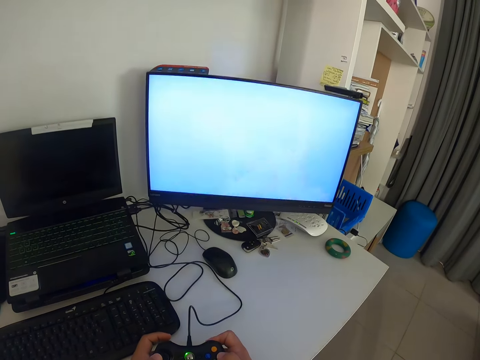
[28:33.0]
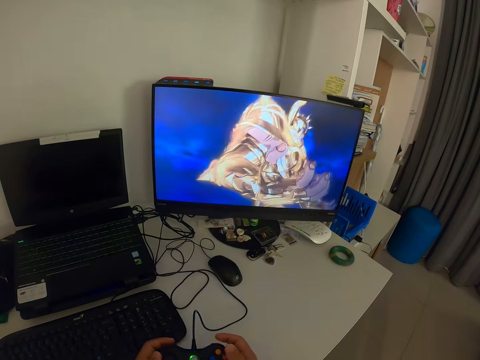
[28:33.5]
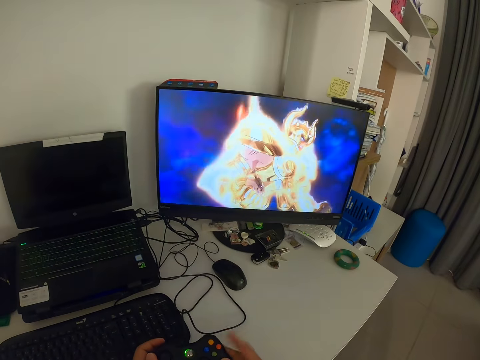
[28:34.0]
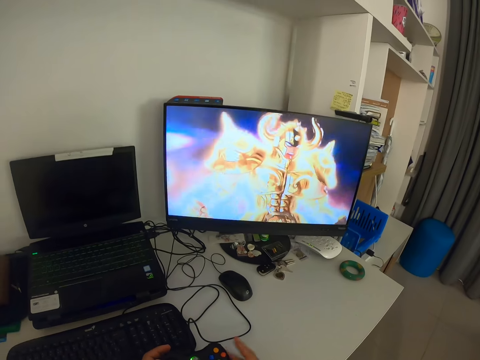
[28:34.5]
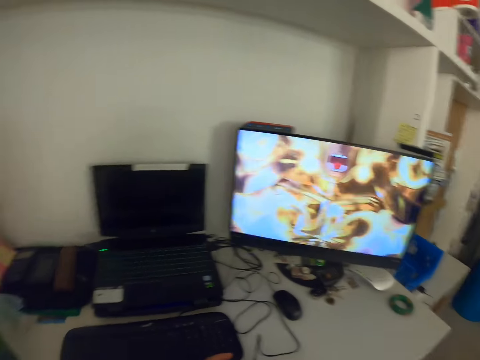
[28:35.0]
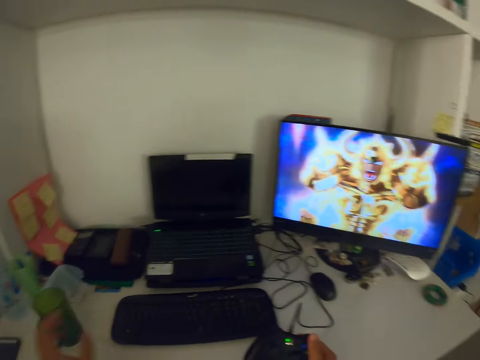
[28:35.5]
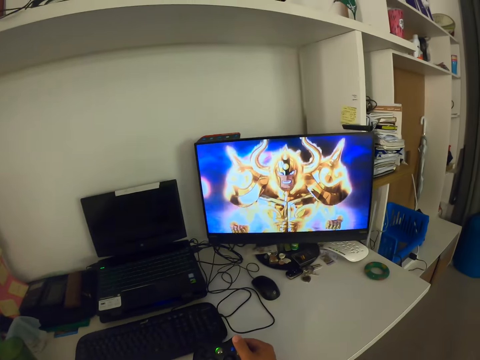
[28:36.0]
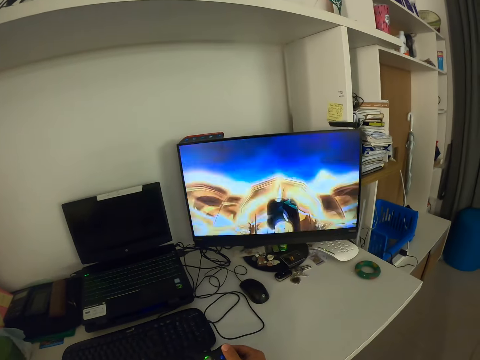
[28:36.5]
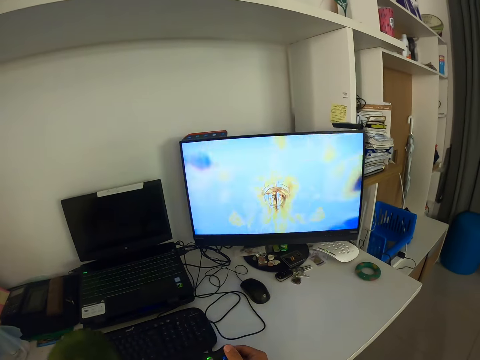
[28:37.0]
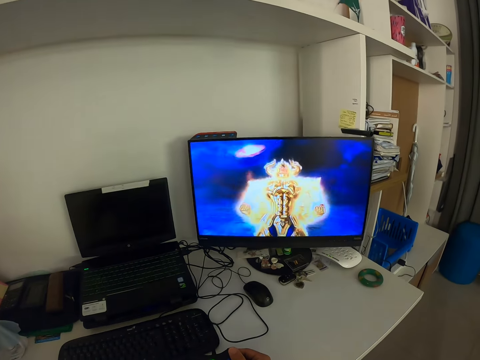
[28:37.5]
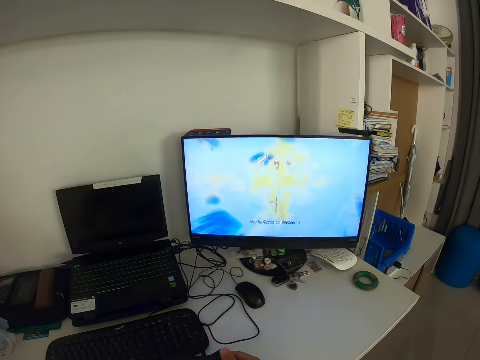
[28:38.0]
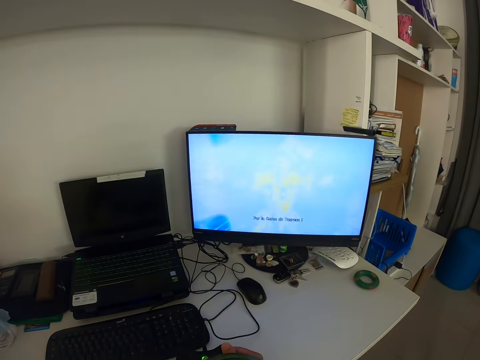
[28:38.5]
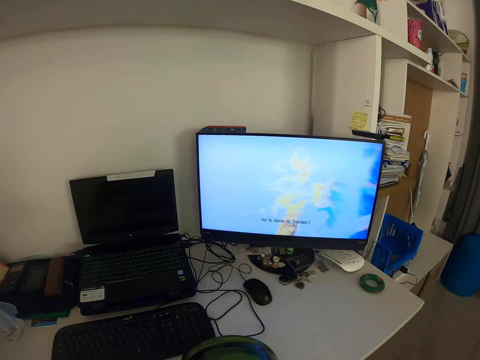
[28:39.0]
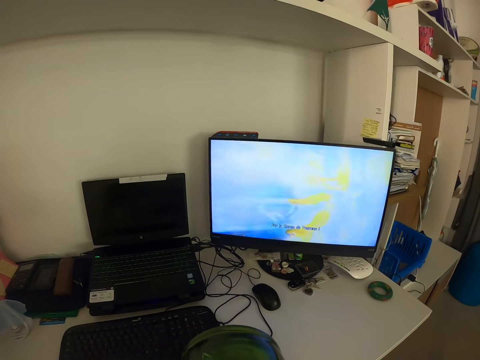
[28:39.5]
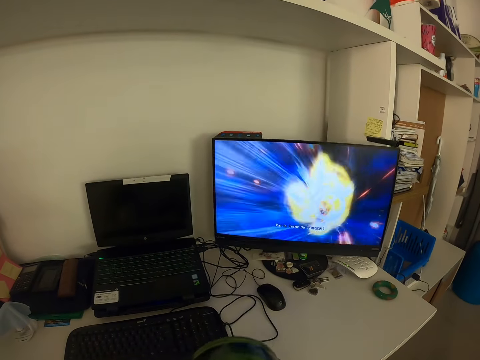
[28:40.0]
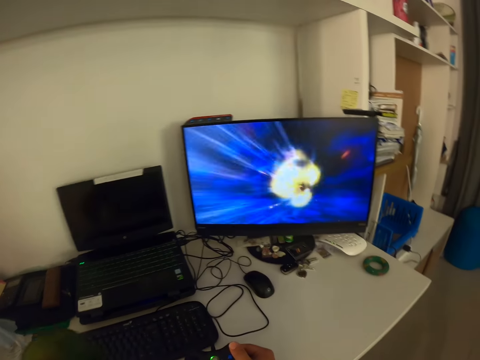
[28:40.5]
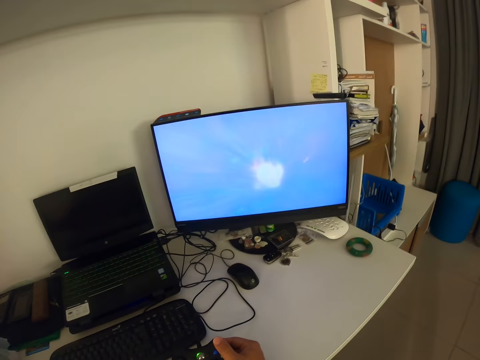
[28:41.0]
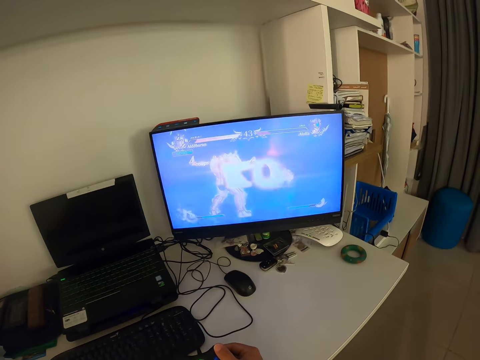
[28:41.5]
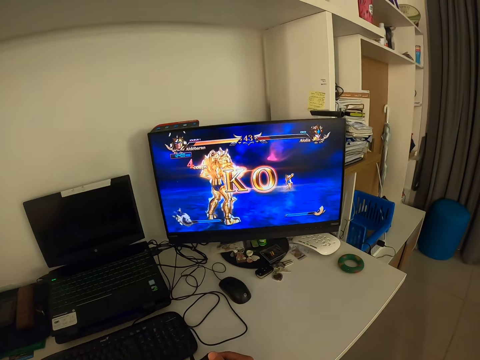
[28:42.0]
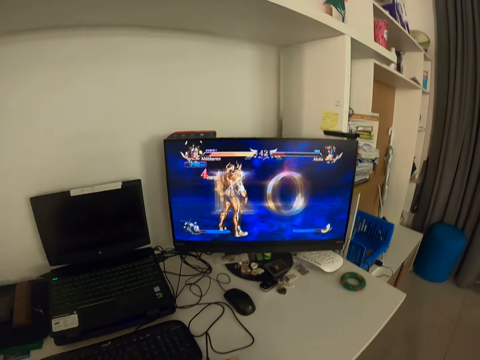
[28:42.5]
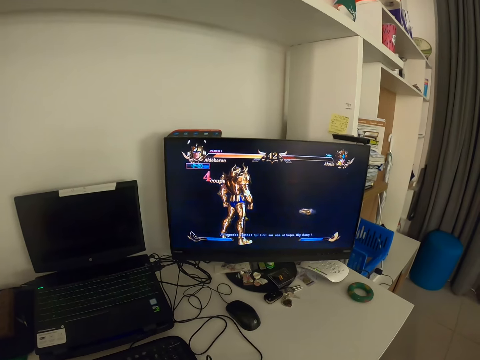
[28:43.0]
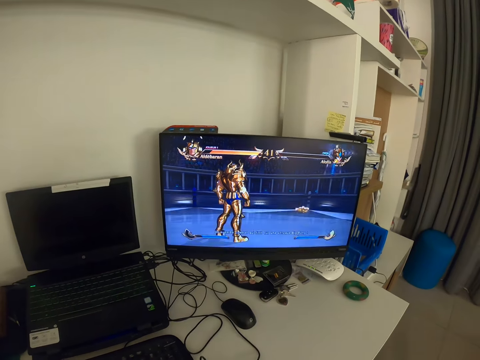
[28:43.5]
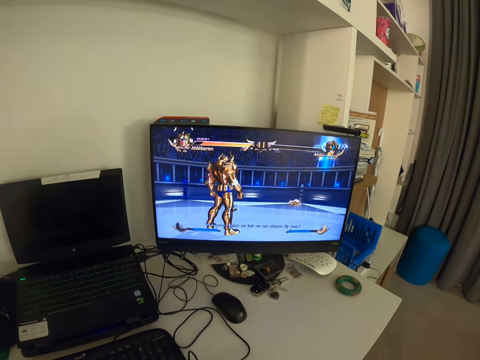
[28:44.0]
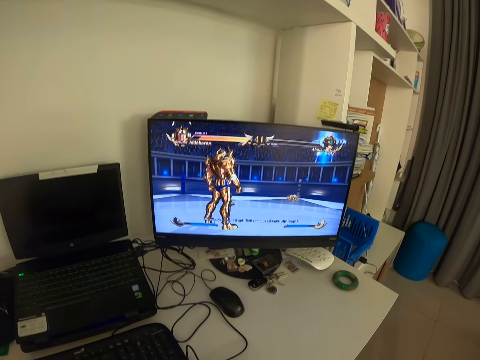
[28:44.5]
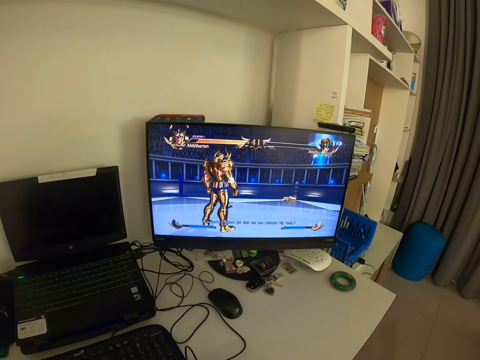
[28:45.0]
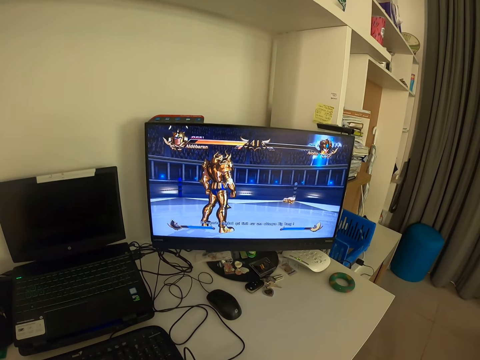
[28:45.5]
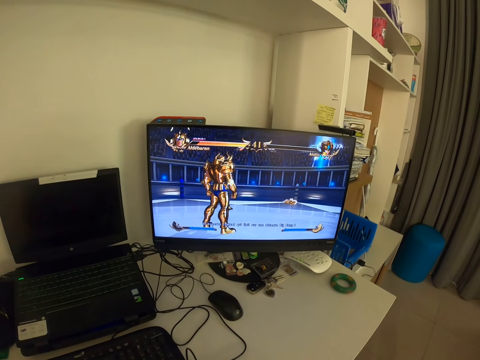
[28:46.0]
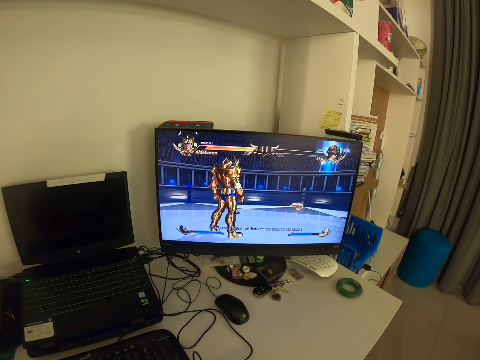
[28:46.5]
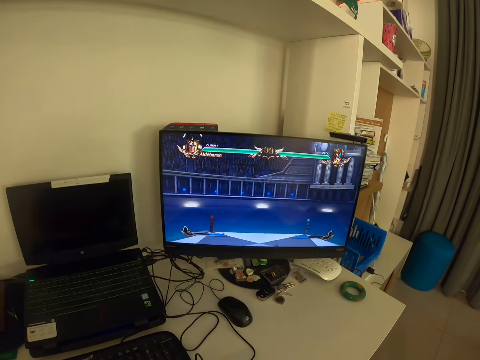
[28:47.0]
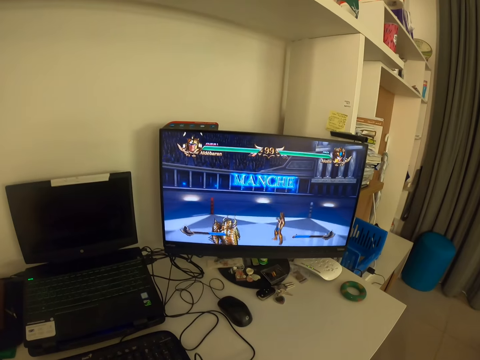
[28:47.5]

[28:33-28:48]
The camera wearer taps the game pad. He reaches for a cup on the table with his left hand. He moves the cup towards himself. He drinks from the cup. He looks at the monitor. He returns the cup to the table. He looks at the monitor. He holds the game pad with both hands.

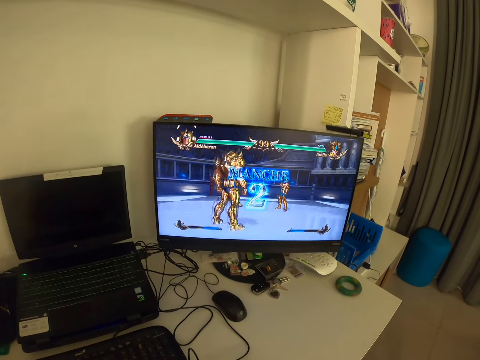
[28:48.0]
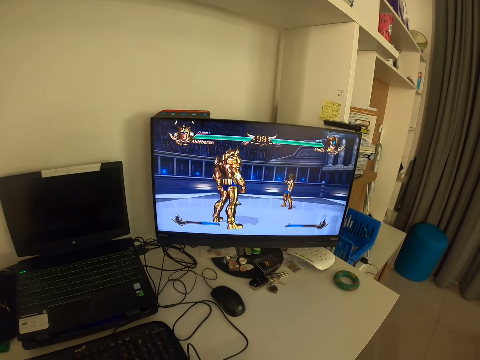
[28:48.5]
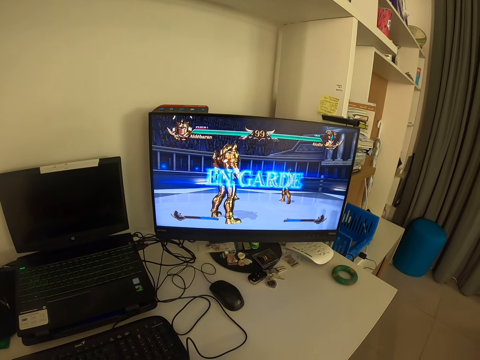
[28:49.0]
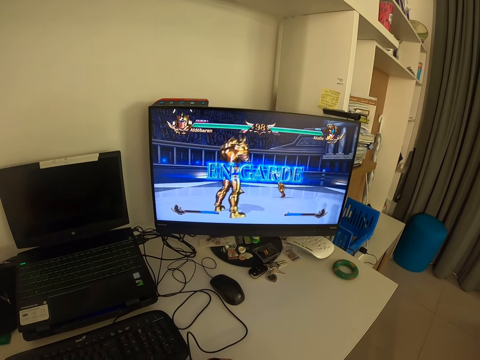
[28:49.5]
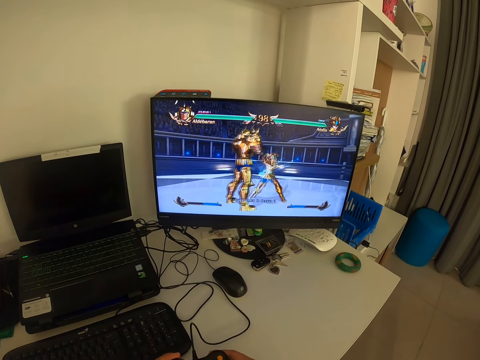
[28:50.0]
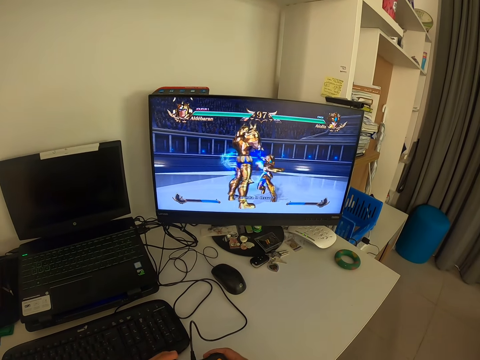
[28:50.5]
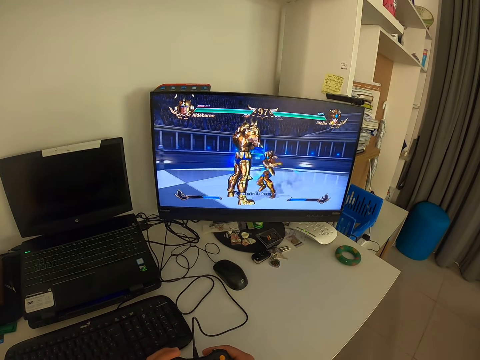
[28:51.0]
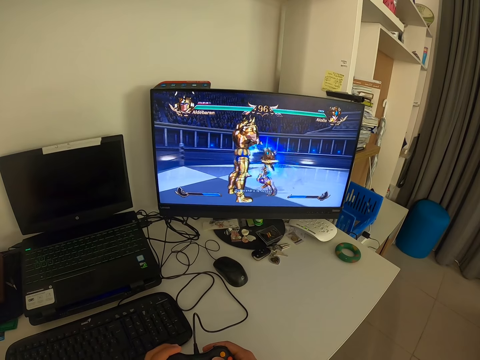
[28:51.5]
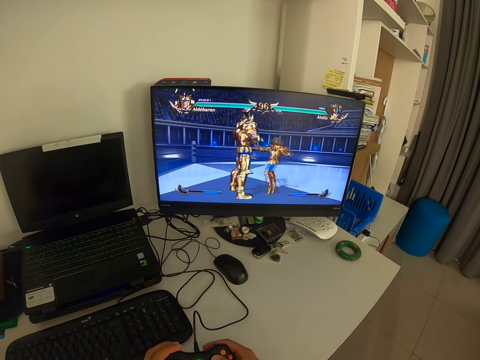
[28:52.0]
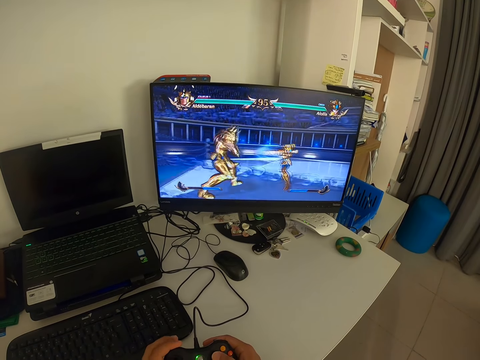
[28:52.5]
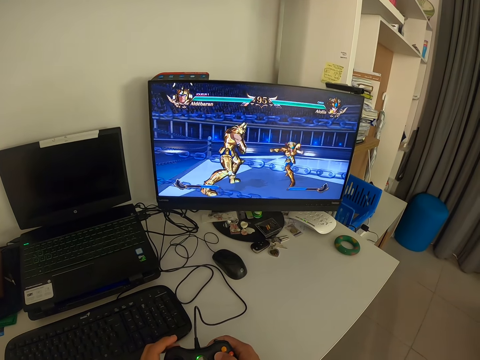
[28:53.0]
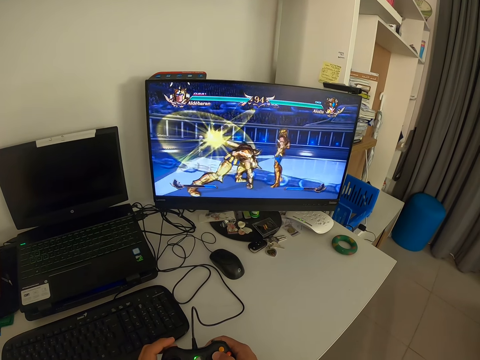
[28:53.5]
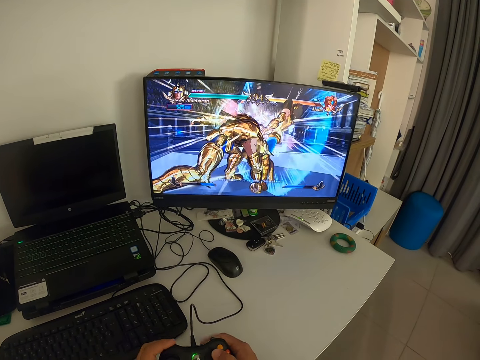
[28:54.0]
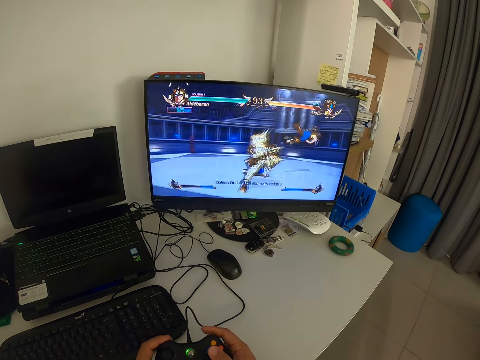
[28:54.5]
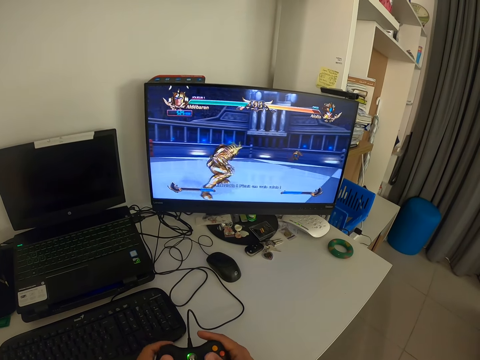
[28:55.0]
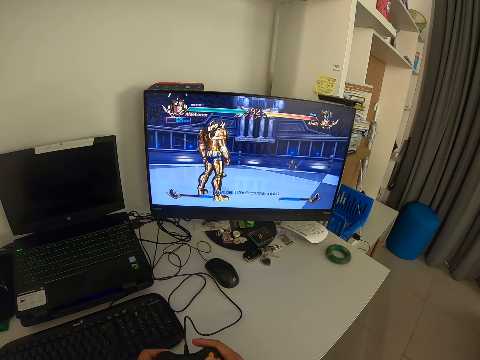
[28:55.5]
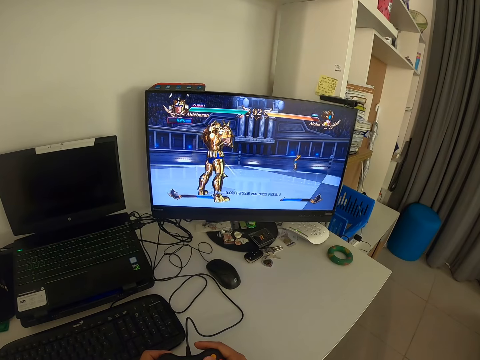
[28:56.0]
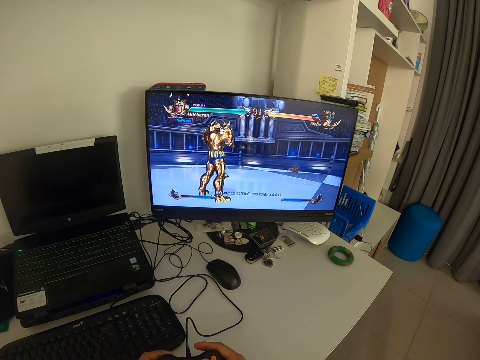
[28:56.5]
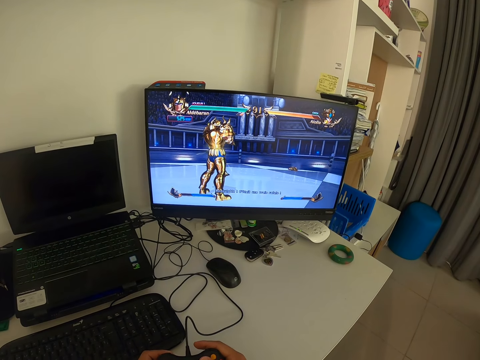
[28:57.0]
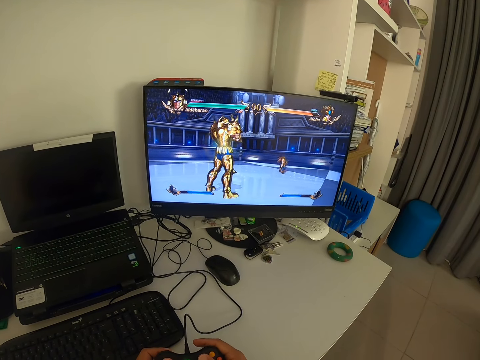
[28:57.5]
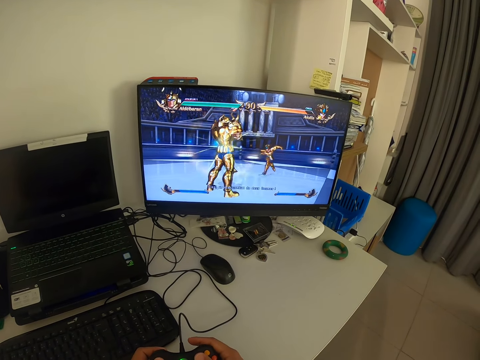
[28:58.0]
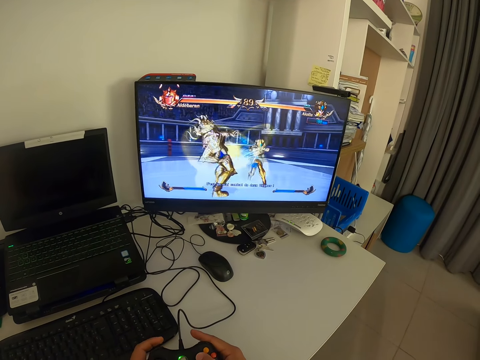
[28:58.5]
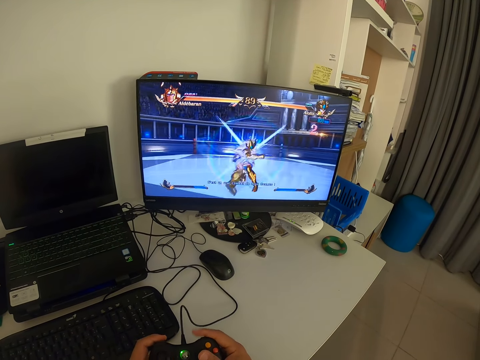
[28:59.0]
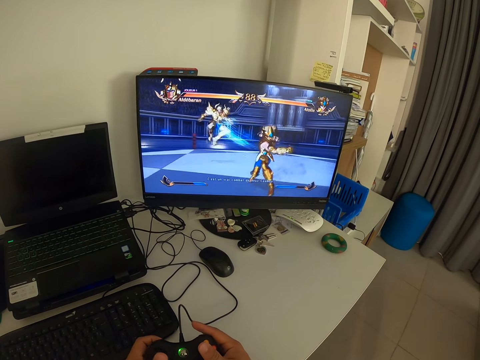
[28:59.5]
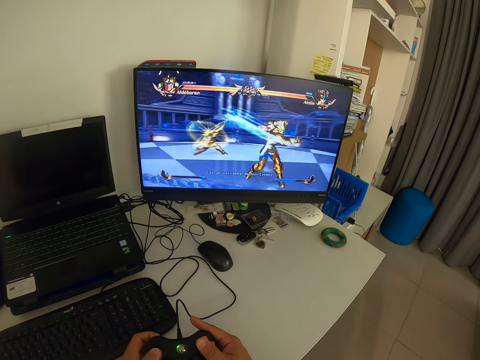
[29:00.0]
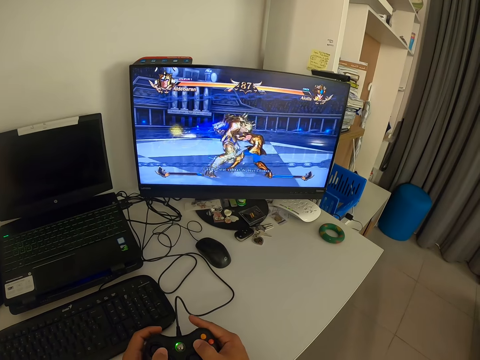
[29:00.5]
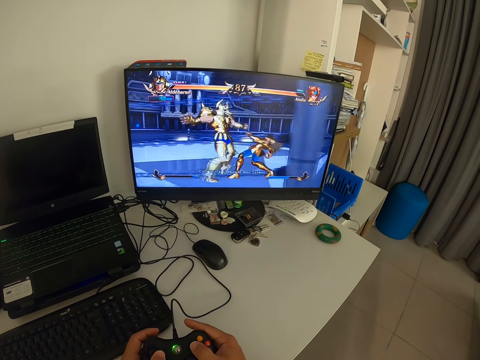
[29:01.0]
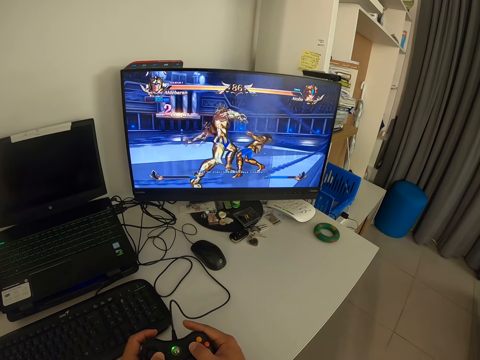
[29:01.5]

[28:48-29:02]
The camera wearer operates the game pad with both hands. They press the game pad. They look at the monitor. They press the game pad.
